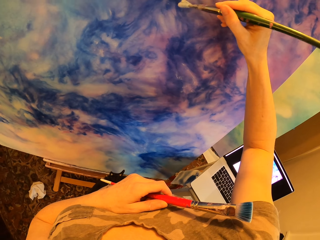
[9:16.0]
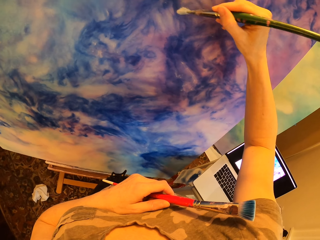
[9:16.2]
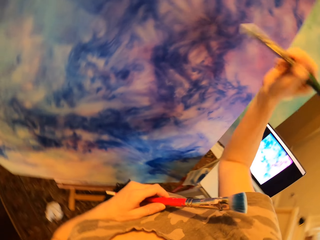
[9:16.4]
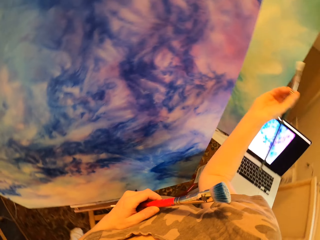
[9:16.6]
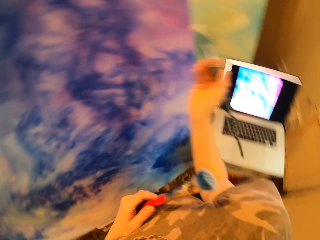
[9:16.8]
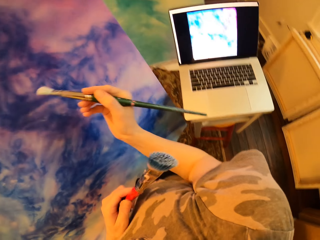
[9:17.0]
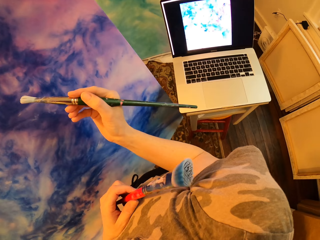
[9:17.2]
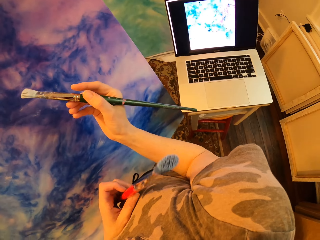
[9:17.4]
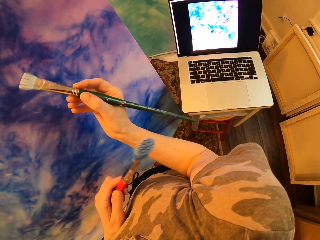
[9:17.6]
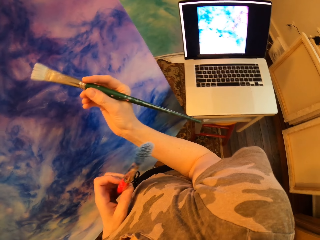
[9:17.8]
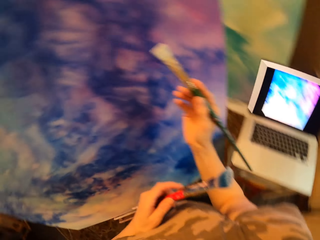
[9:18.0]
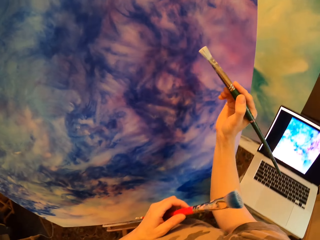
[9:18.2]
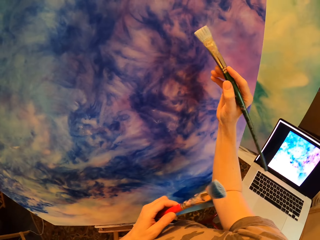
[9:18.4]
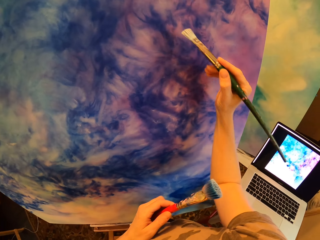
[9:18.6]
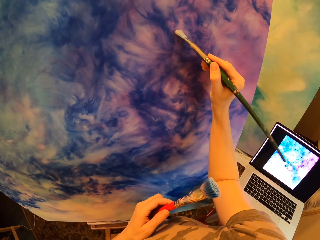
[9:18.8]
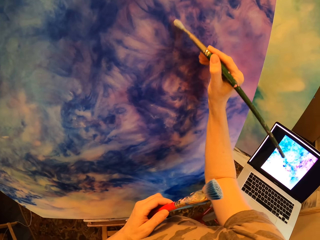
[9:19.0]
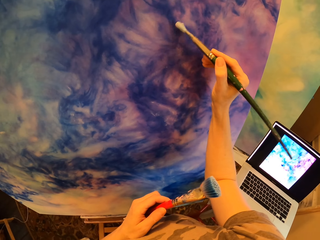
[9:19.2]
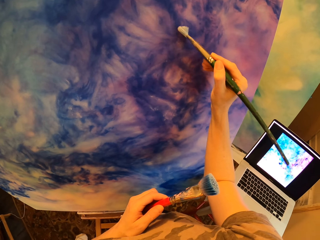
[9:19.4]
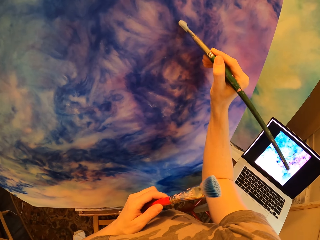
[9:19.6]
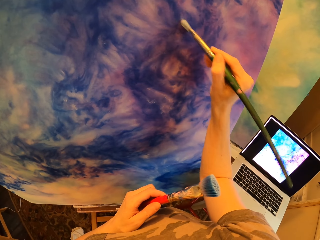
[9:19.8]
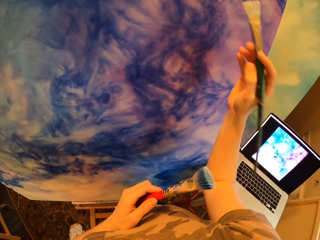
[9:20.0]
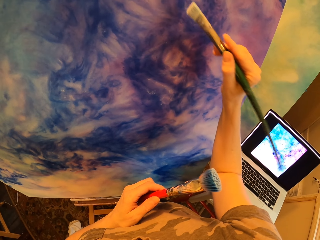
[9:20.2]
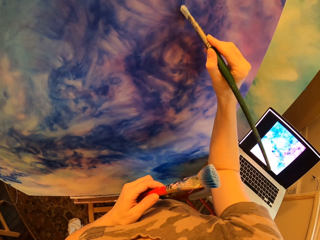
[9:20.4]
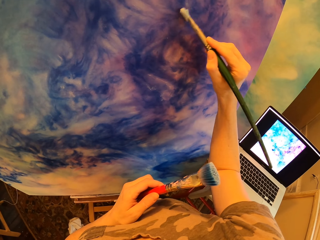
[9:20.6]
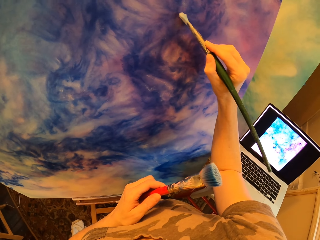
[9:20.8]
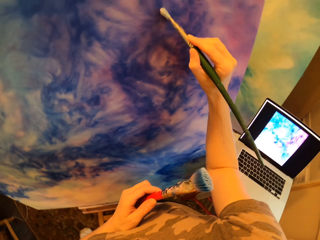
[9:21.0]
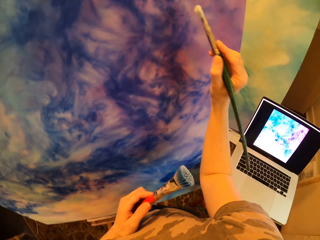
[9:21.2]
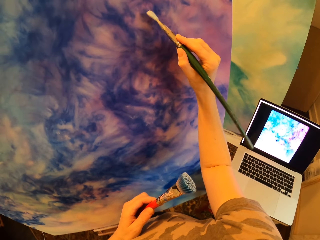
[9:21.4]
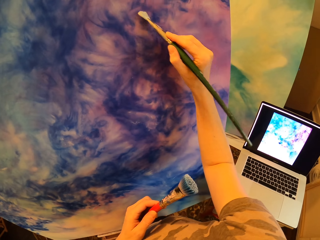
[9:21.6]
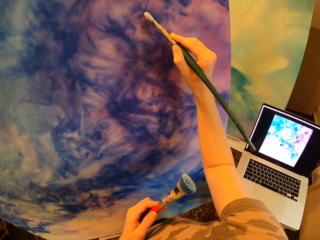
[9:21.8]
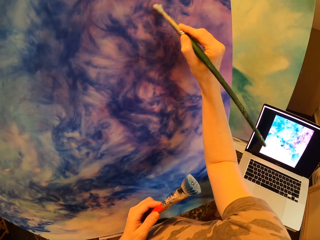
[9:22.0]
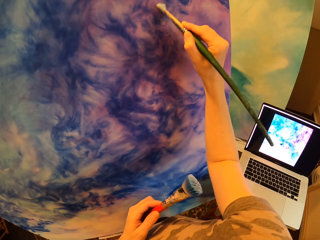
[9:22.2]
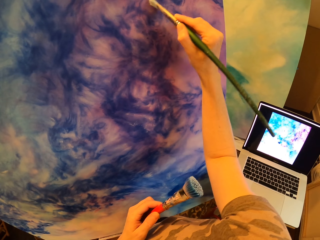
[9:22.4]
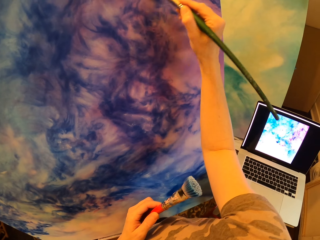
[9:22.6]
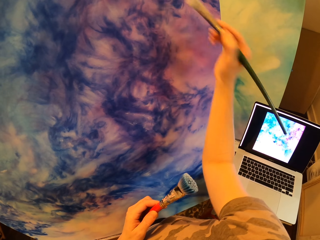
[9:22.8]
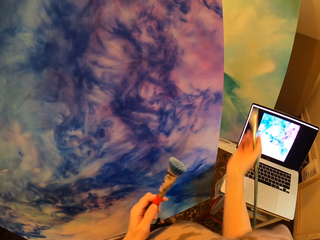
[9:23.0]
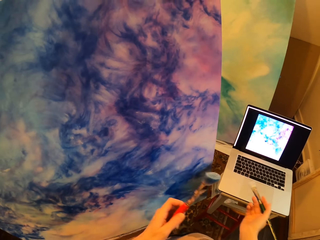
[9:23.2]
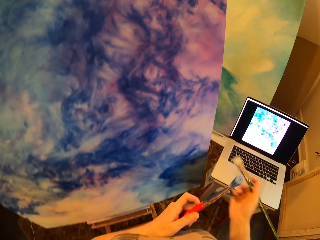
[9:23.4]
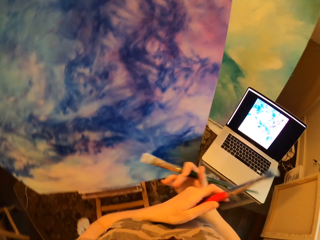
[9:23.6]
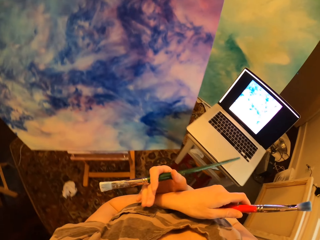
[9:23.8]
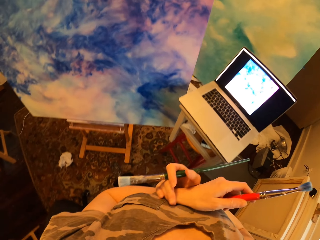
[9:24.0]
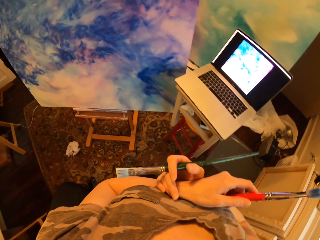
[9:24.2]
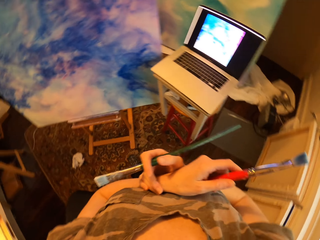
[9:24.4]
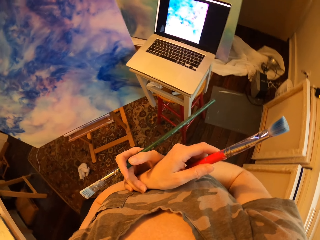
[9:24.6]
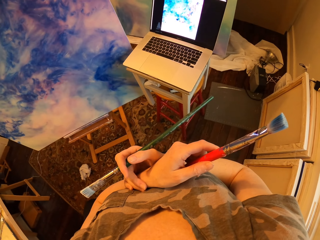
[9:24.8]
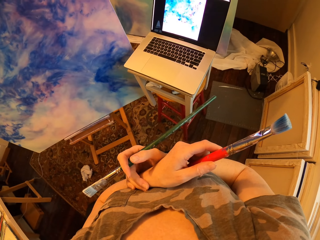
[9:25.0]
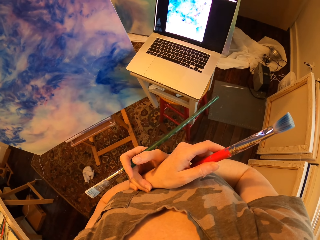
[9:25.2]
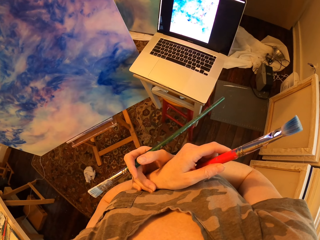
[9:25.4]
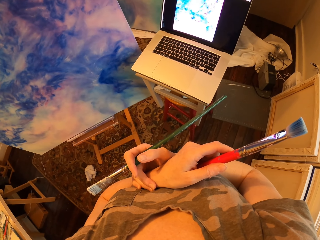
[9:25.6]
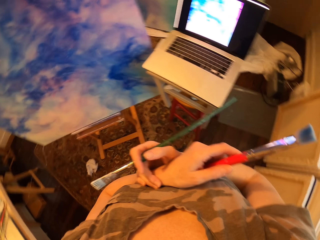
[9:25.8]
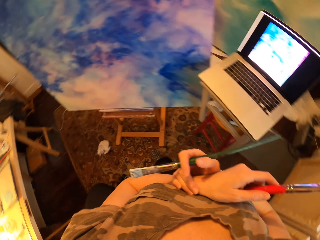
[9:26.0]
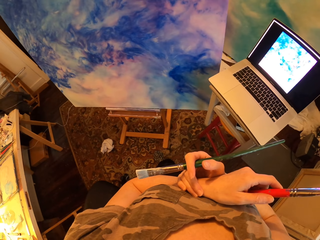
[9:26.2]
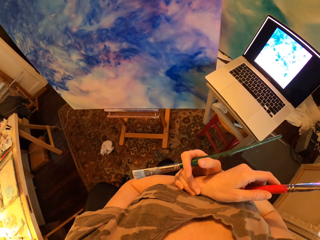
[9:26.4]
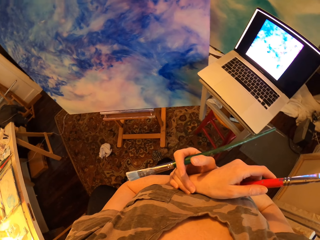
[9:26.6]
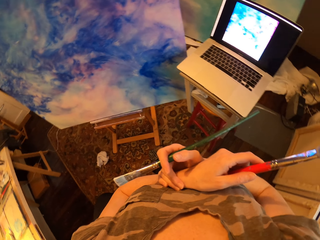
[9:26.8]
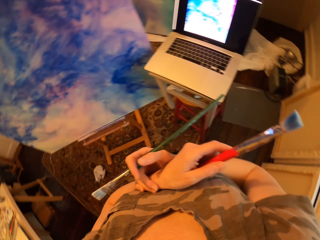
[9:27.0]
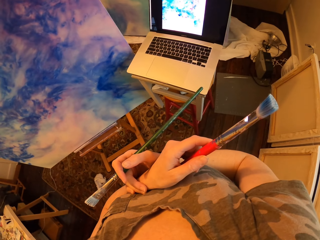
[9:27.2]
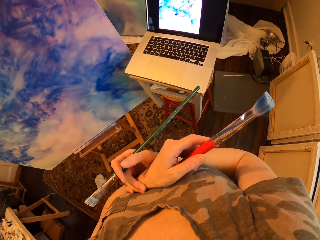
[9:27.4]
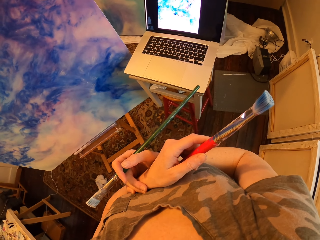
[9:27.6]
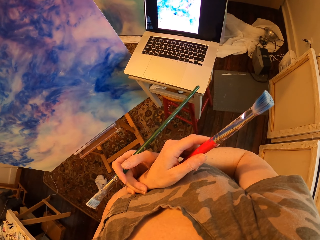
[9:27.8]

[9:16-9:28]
The camera wearer turns the brush. They look at the laptop. They paint on the drawing paint. They hold the hands together.

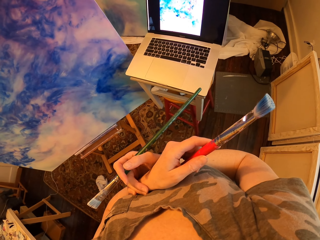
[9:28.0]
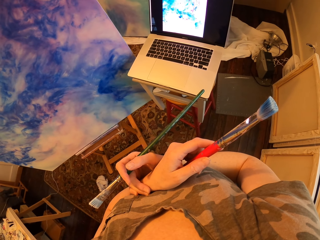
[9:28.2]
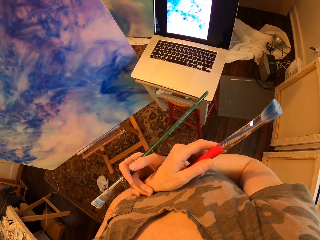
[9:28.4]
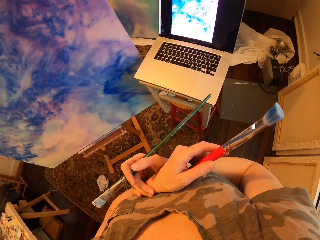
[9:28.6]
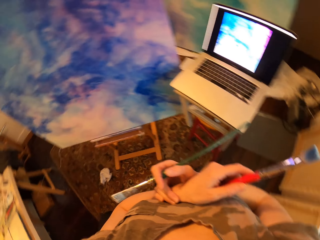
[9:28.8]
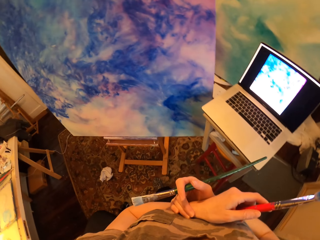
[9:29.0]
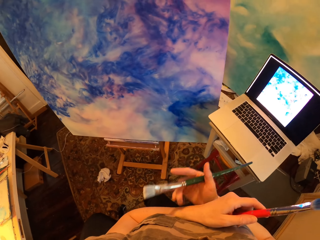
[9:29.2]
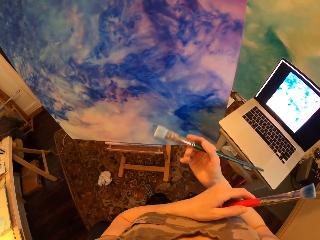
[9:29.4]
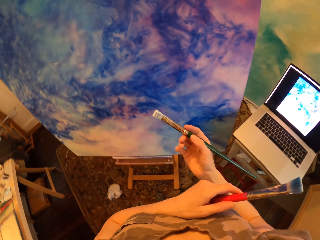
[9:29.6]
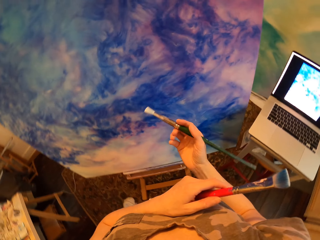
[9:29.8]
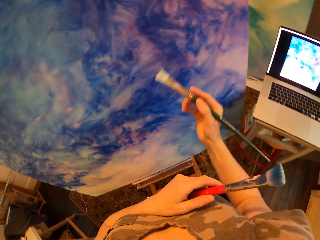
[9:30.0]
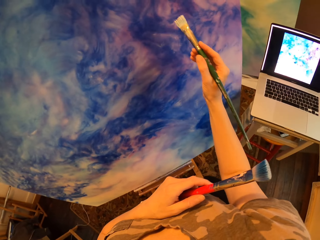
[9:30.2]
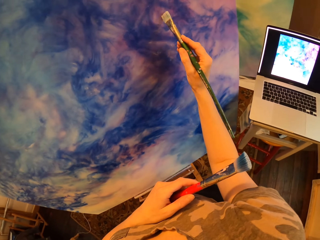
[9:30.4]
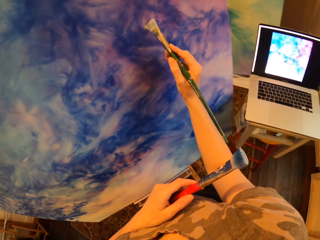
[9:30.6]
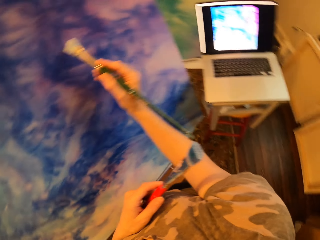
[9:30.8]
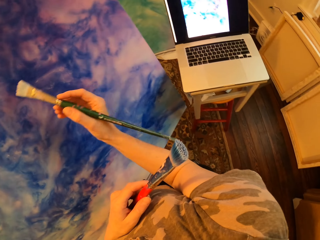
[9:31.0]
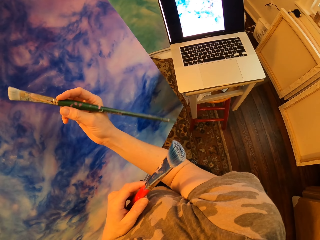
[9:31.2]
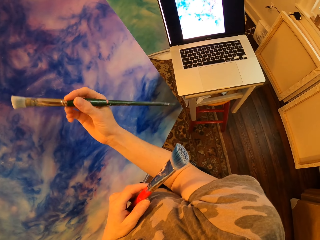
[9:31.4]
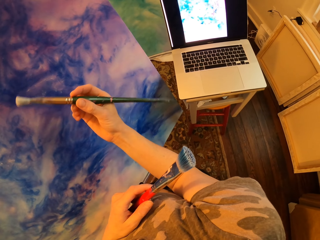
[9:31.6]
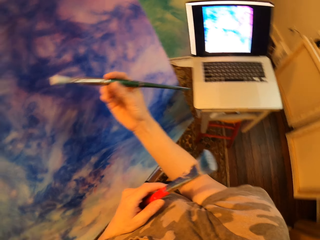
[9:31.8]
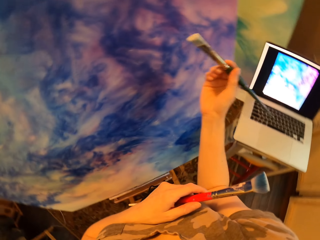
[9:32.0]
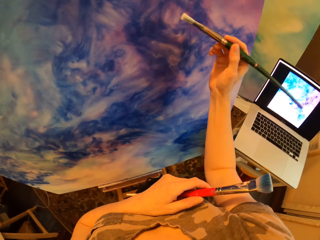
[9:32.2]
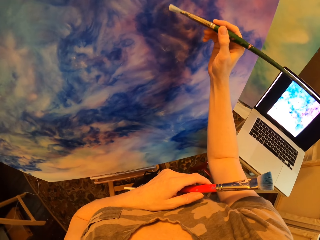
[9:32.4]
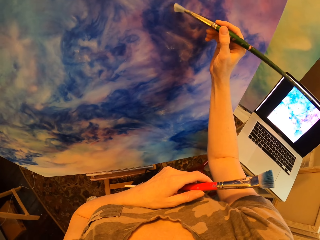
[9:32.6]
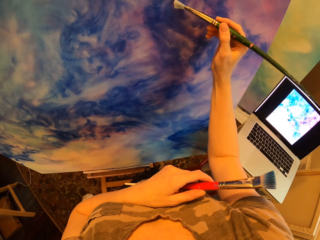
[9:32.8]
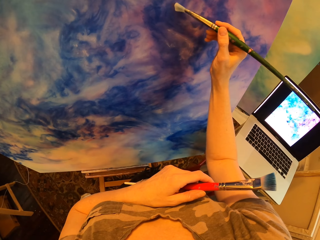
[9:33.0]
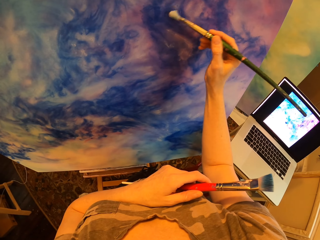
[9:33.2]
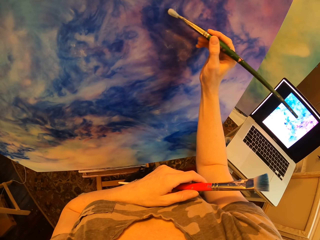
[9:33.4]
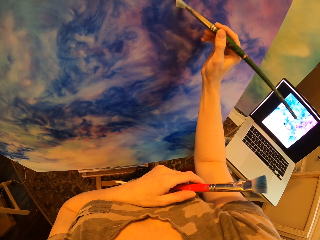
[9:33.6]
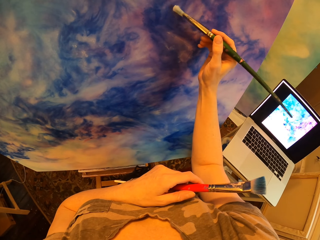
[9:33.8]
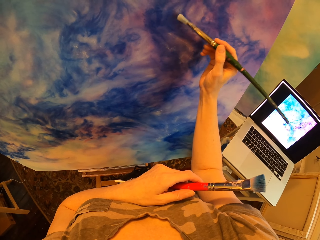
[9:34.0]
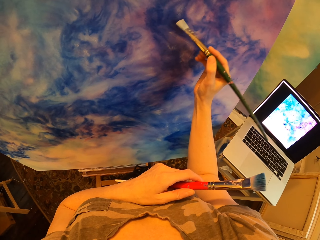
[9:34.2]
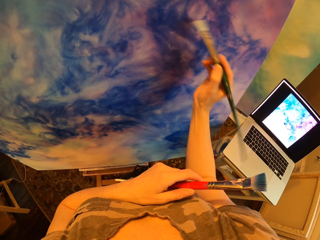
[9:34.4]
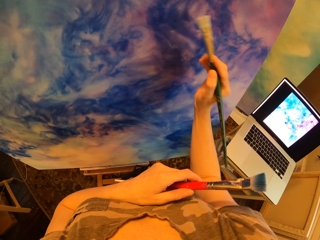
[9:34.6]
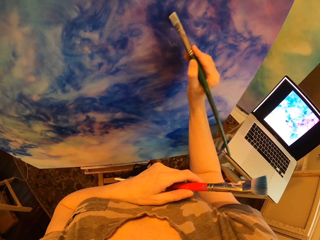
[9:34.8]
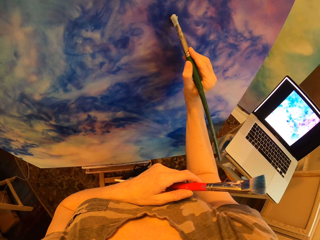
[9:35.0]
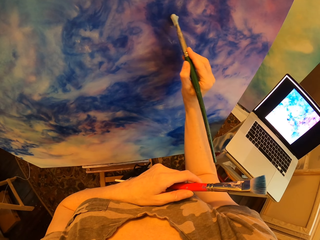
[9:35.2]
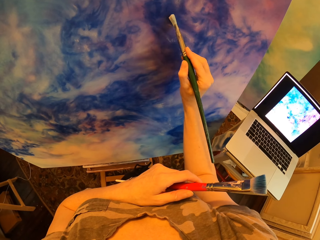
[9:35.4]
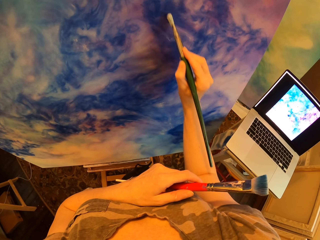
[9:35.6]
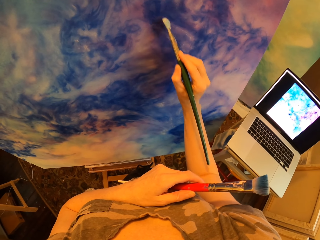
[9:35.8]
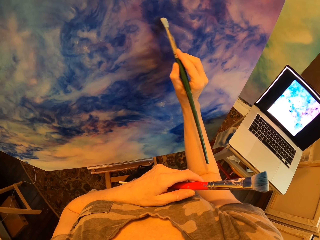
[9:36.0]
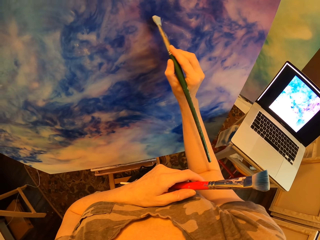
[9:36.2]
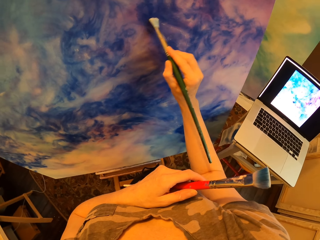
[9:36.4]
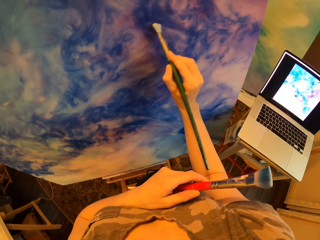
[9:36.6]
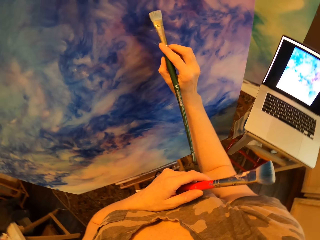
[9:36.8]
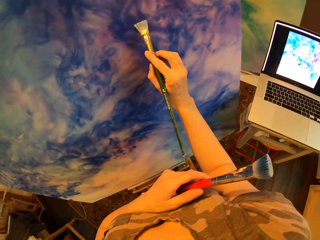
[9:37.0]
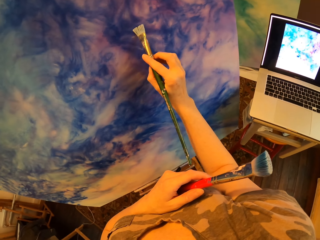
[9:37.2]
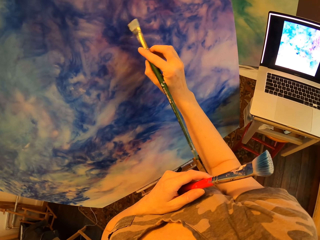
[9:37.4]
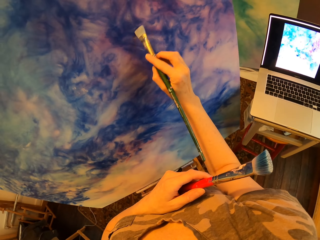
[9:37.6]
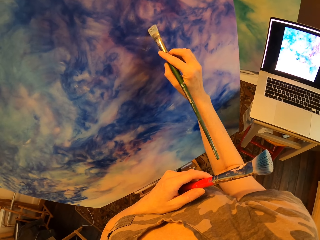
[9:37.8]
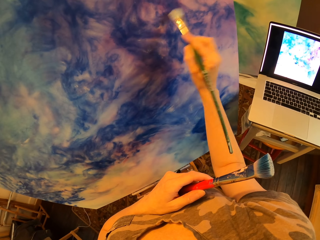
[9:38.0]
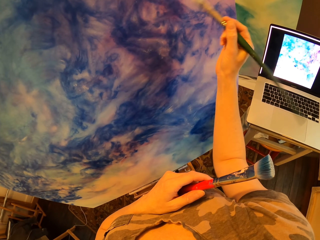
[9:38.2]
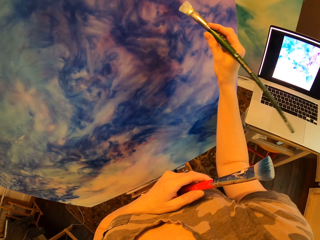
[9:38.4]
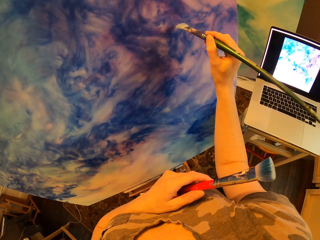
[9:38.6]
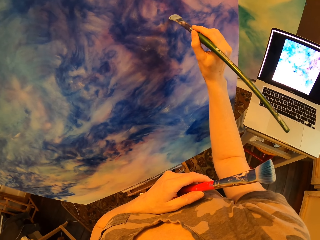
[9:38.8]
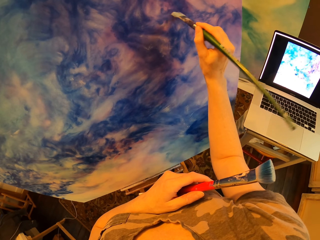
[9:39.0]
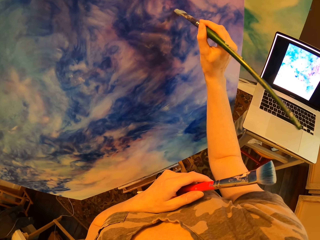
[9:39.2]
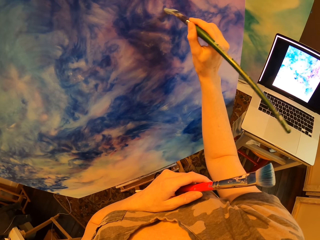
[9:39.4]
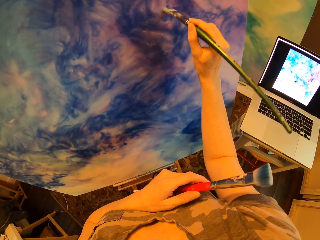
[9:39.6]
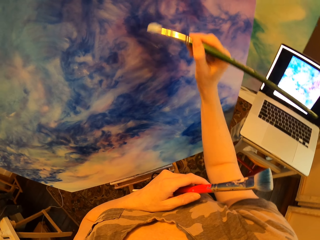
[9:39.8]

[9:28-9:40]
The camera wearer looks at the drawing paint. They paint. They paint on the drawing paint.
